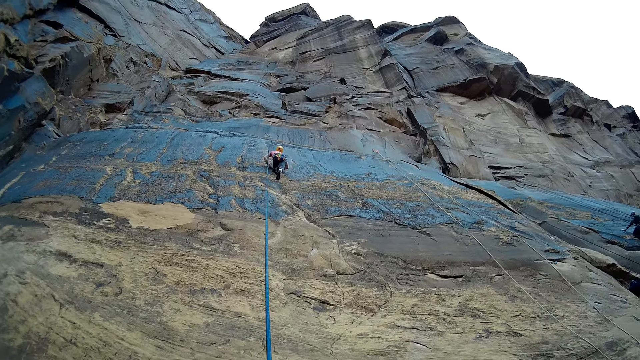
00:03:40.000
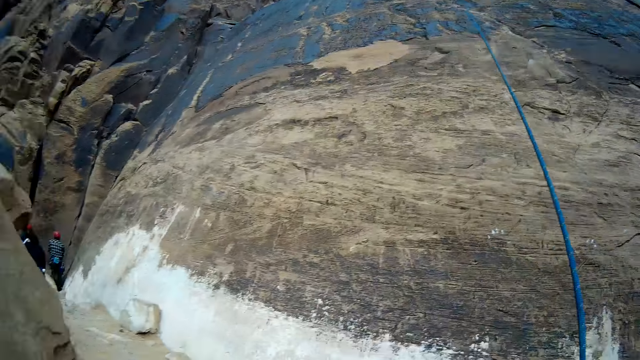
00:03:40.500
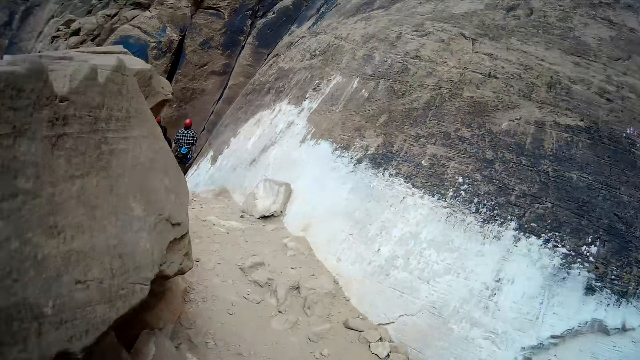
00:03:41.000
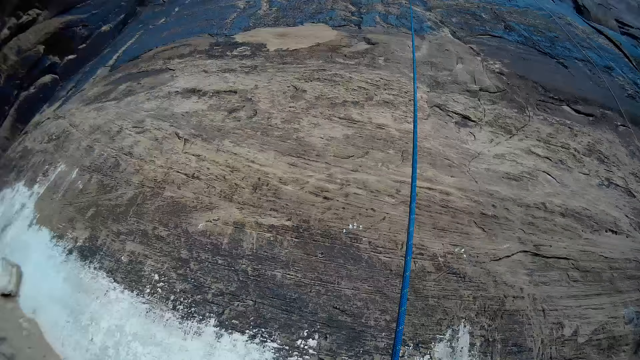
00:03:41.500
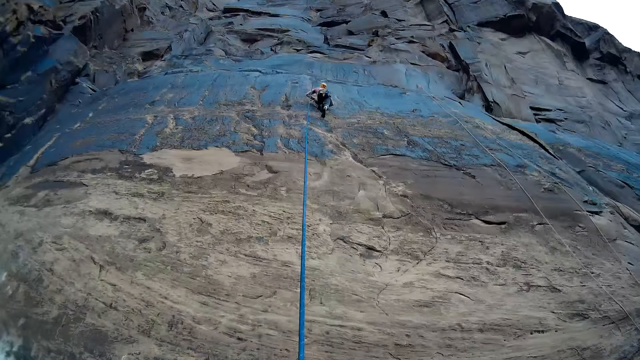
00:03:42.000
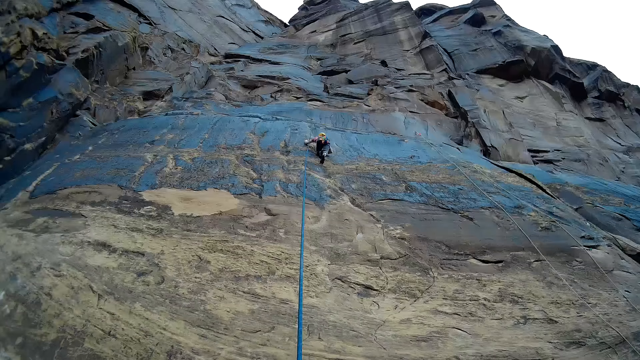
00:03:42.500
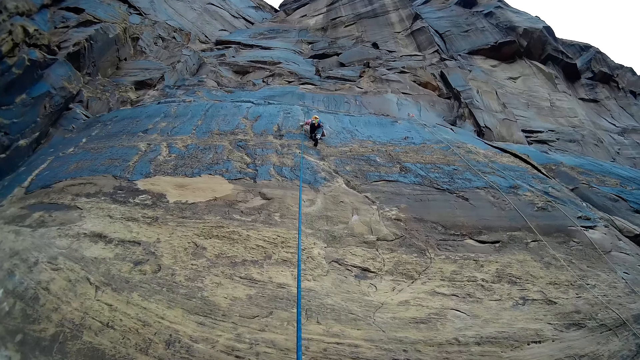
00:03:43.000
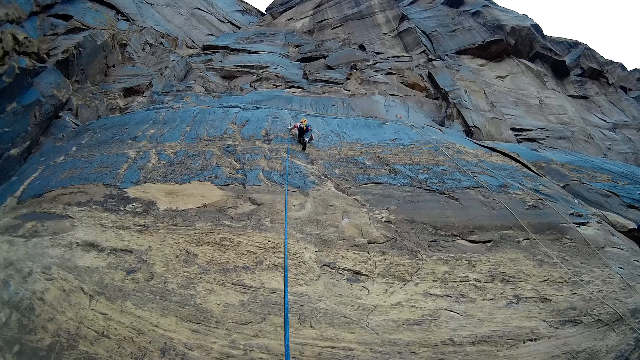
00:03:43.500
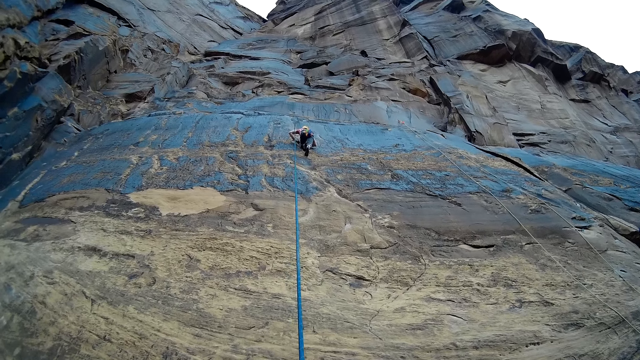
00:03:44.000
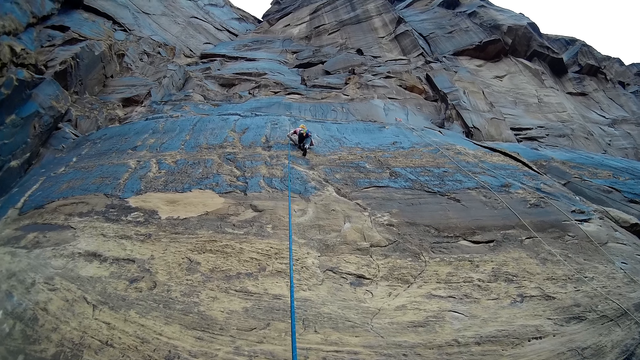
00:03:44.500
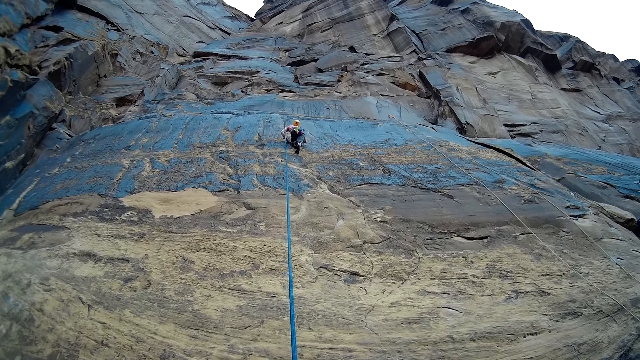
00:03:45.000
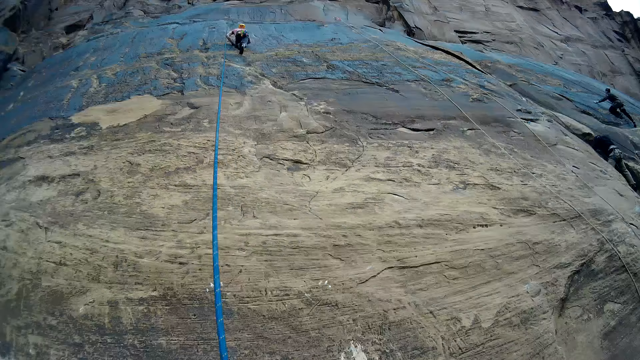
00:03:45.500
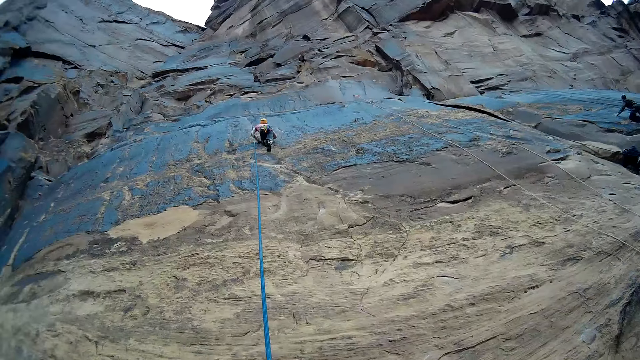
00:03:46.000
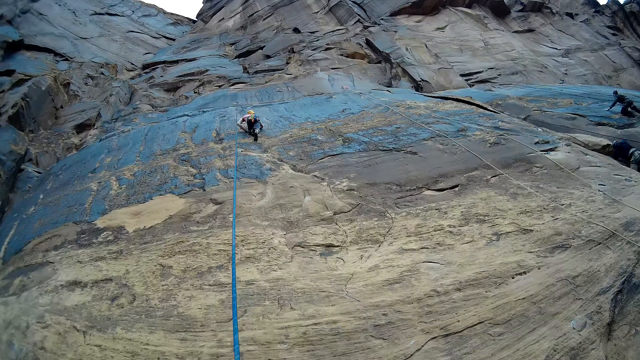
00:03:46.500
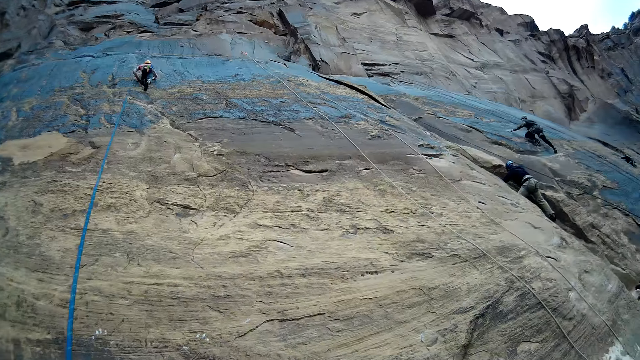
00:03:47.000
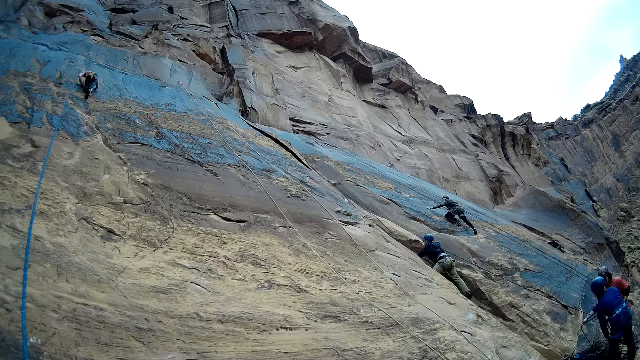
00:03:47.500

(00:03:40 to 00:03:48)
The camera wearer looks around. They pull the rope with both hands.

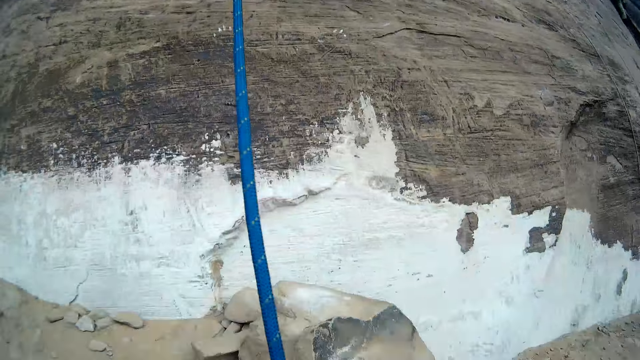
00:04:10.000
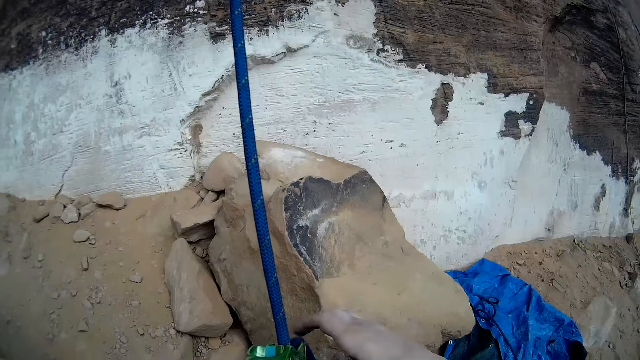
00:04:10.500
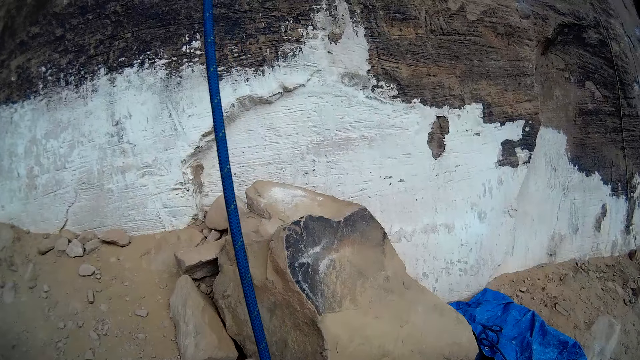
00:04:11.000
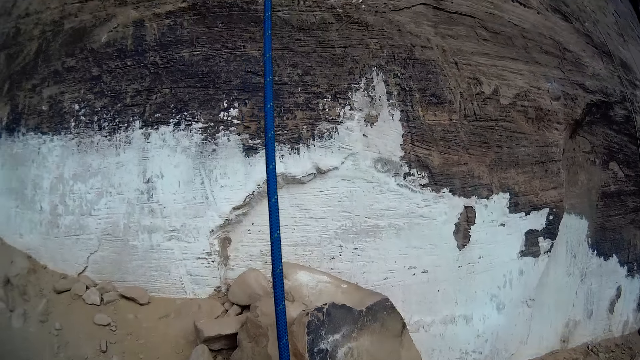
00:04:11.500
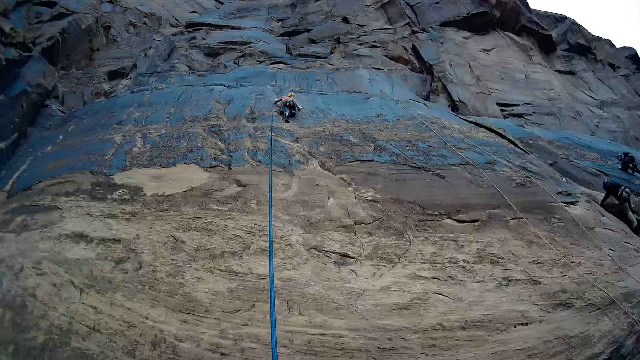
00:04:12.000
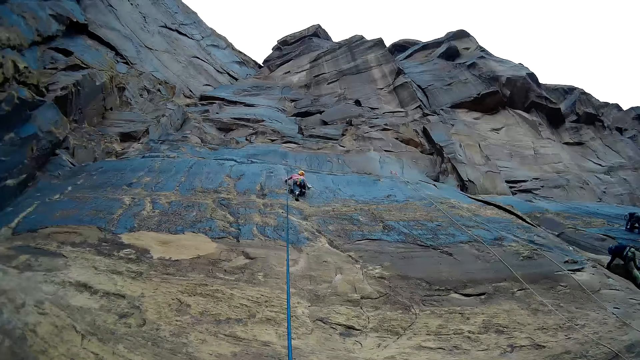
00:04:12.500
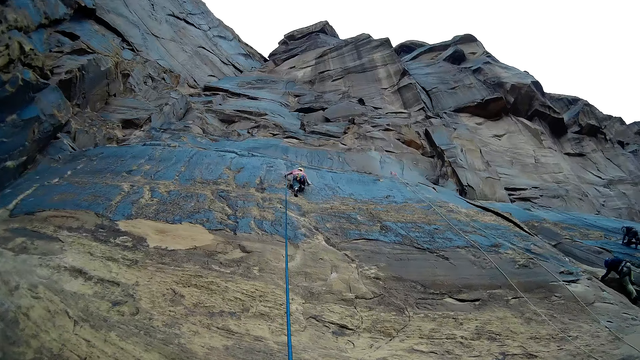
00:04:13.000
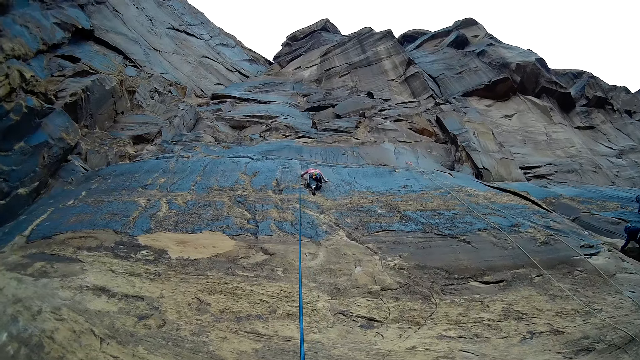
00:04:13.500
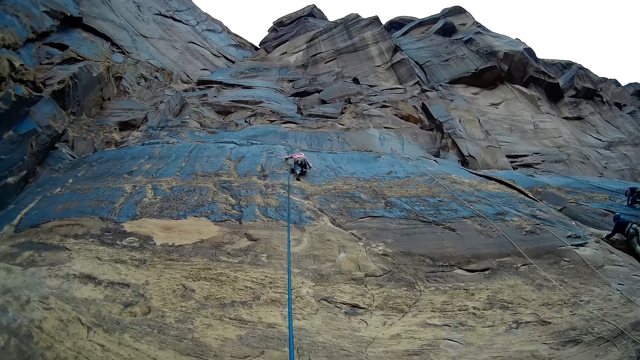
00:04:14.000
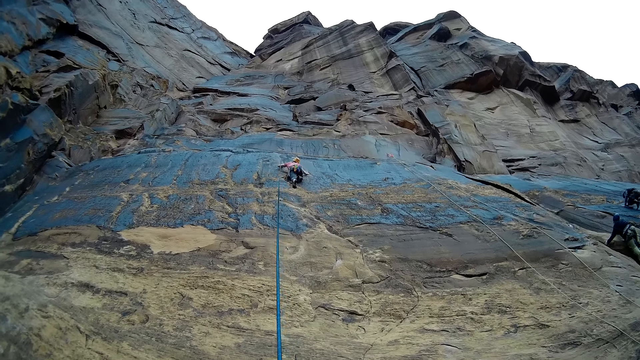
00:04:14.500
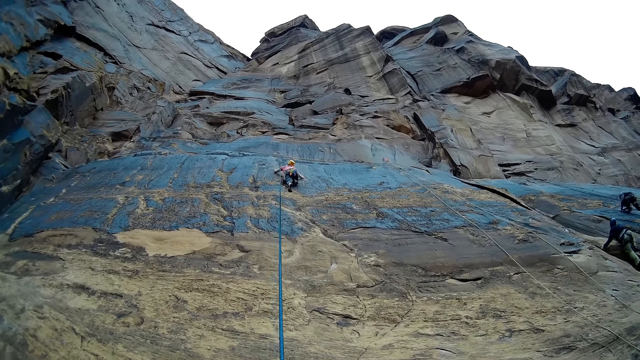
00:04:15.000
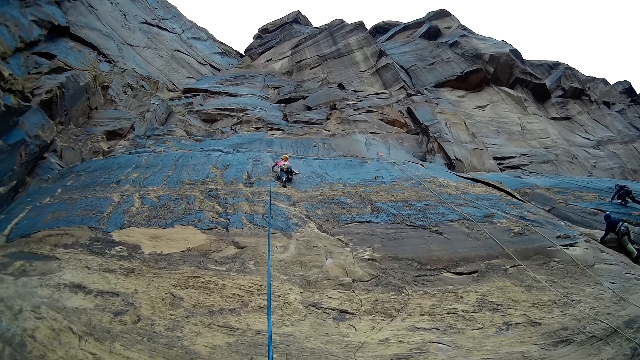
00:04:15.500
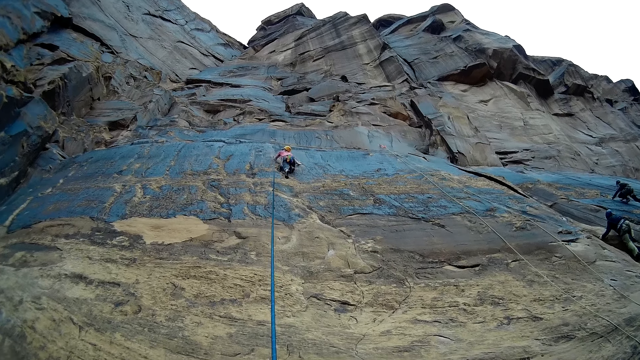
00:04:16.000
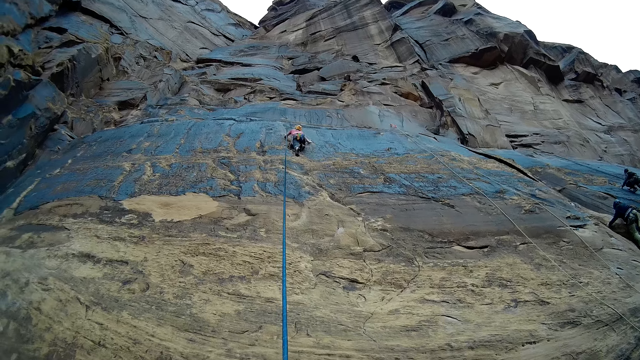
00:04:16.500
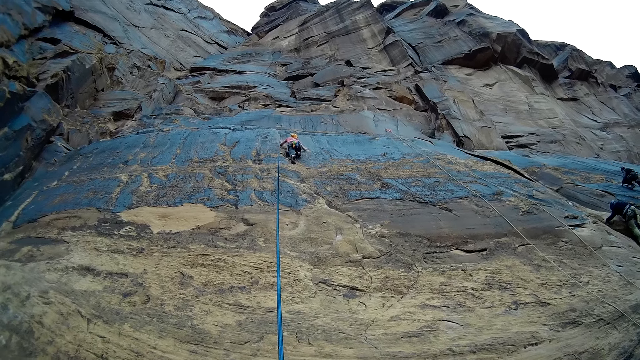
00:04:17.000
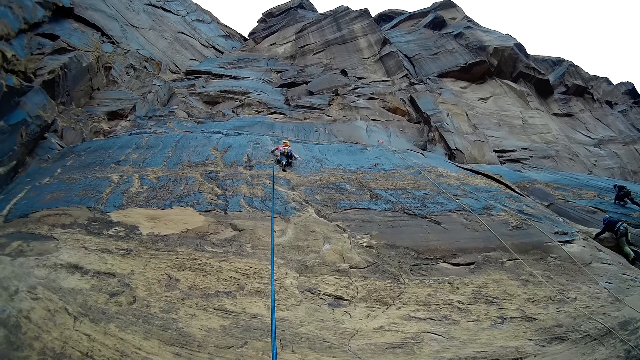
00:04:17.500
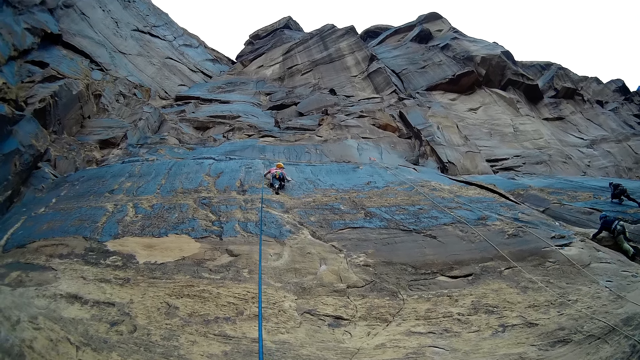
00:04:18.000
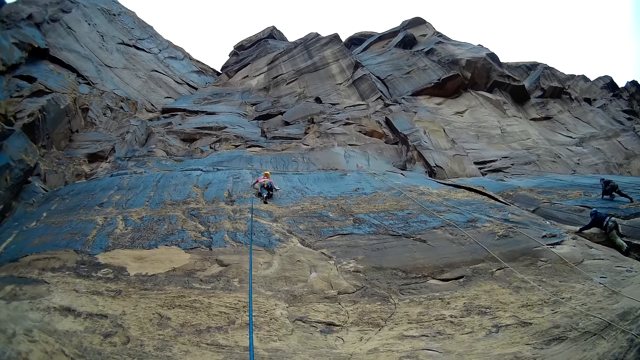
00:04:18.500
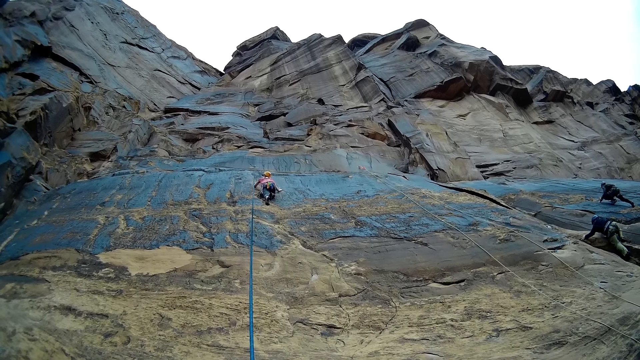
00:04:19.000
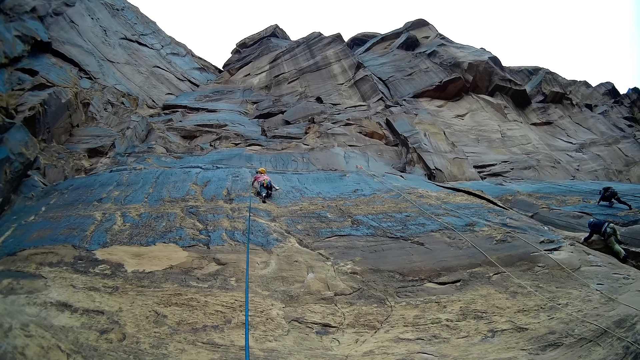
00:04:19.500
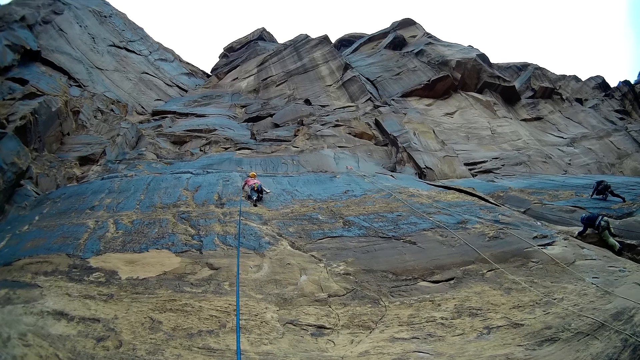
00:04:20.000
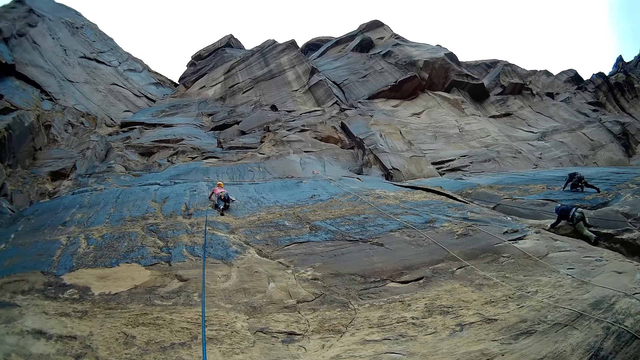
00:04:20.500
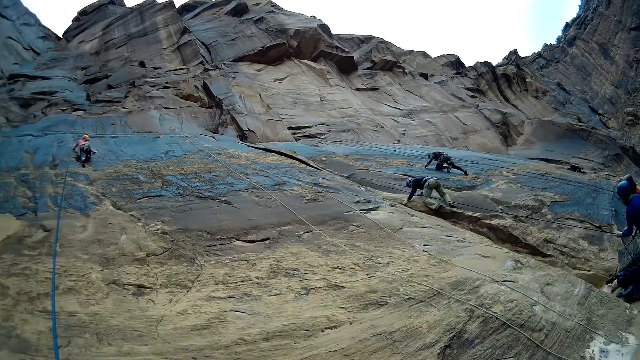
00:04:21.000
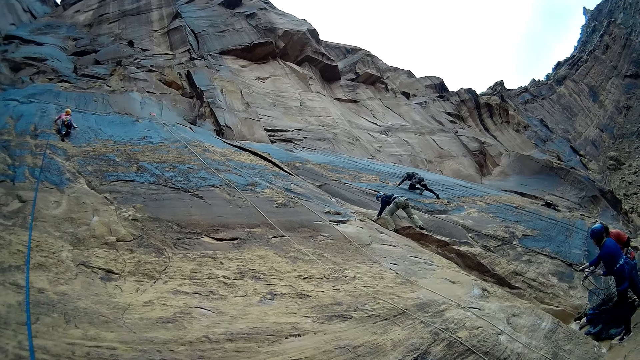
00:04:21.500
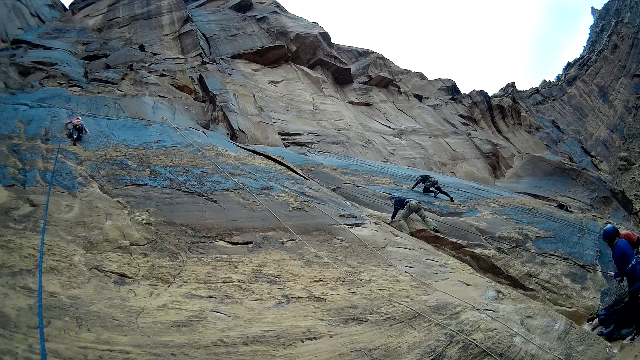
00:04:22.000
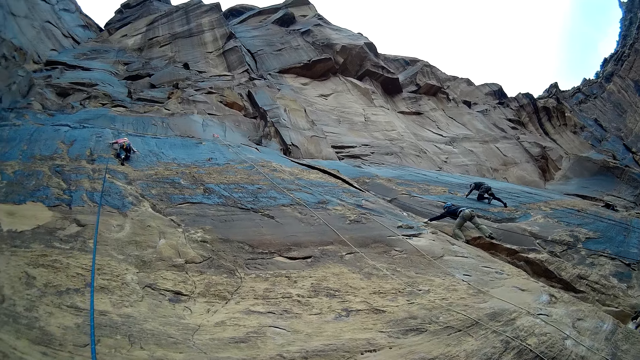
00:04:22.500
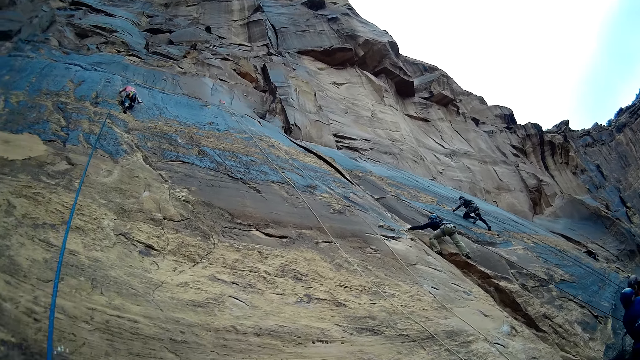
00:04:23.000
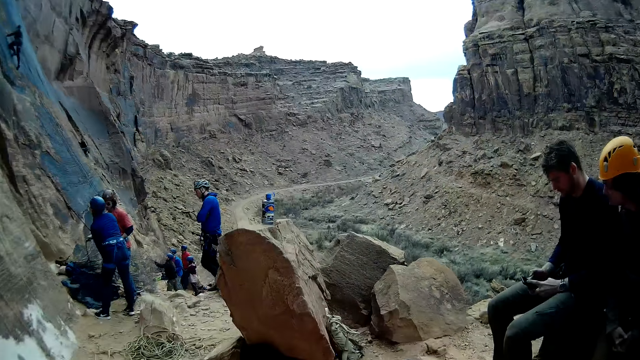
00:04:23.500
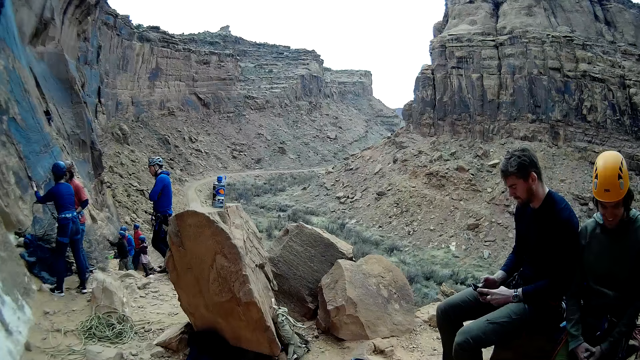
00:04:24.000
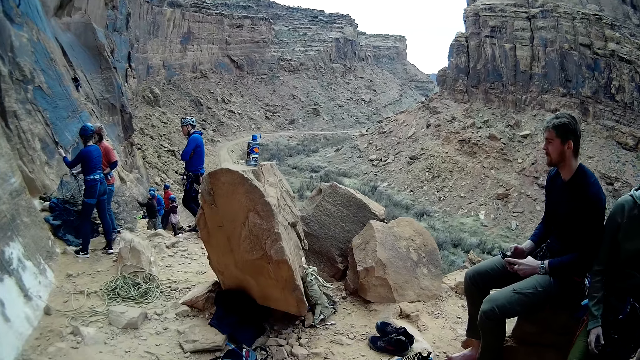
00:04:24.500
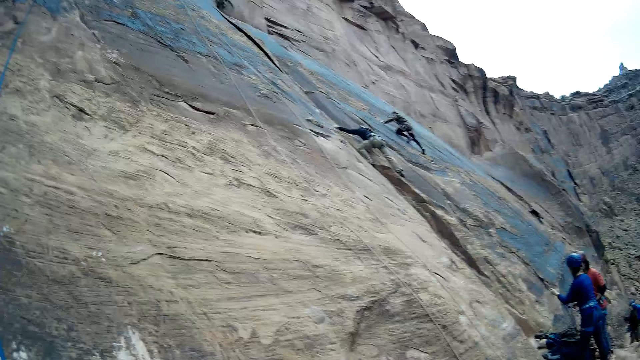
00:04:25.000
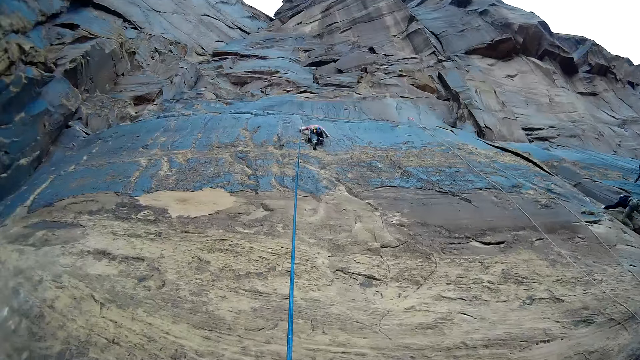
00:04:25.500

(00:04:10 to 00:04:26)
The camera wearer looks around. They pull the rope with both hands. They look around.
